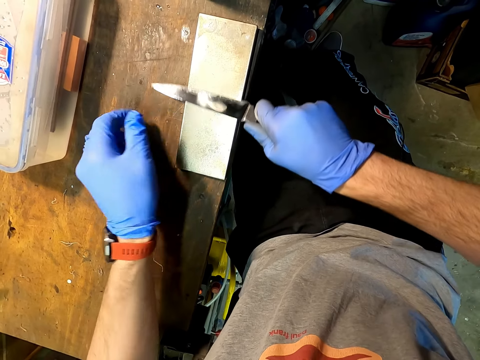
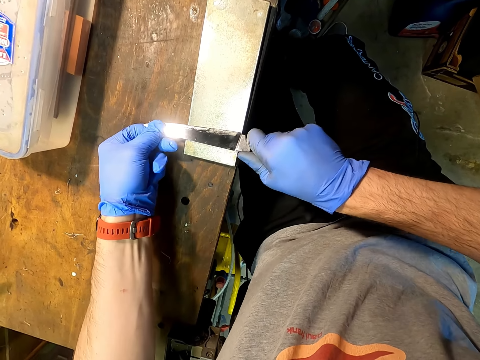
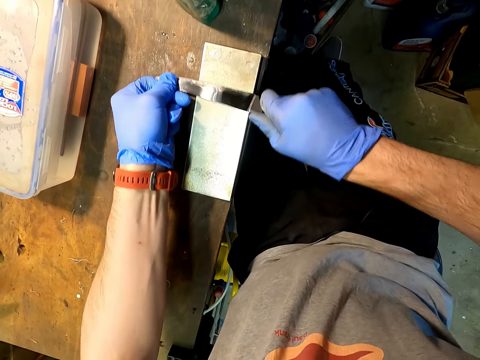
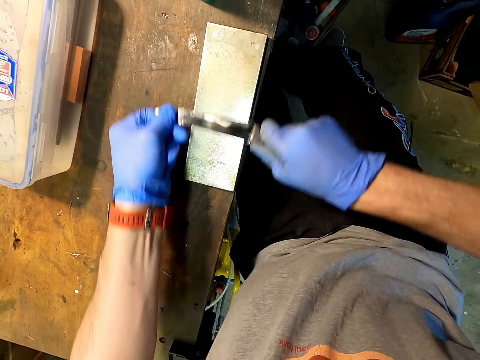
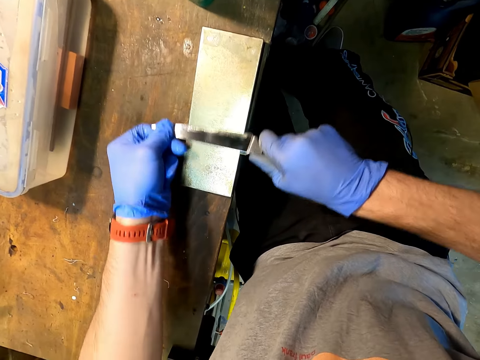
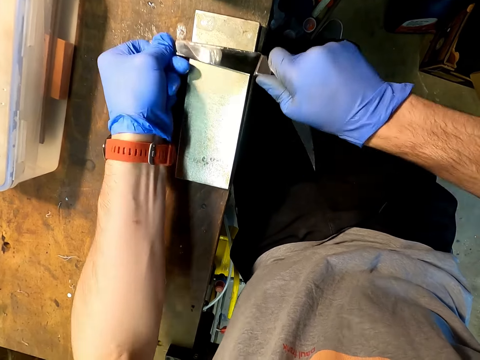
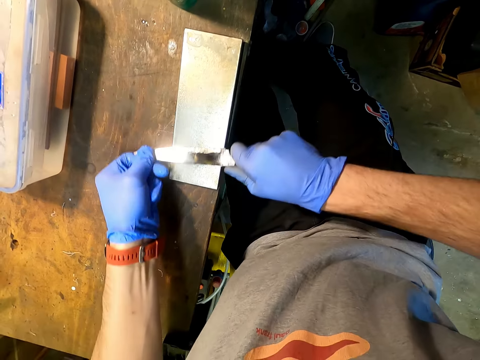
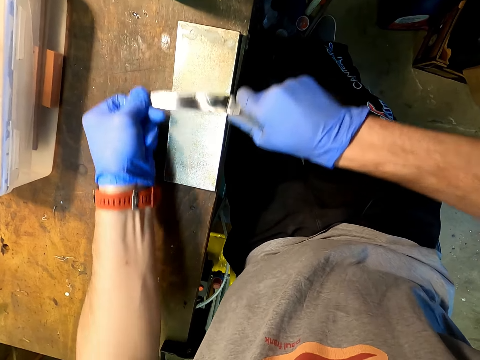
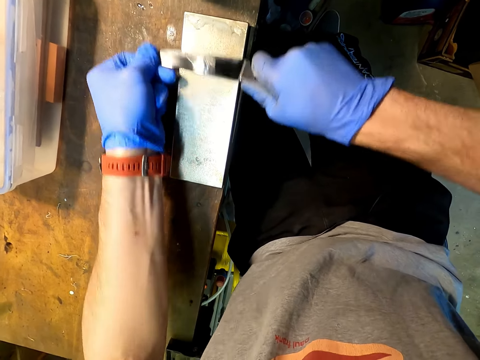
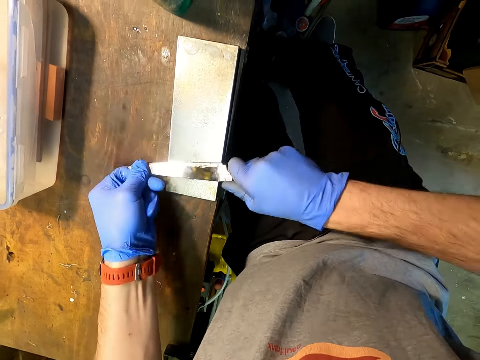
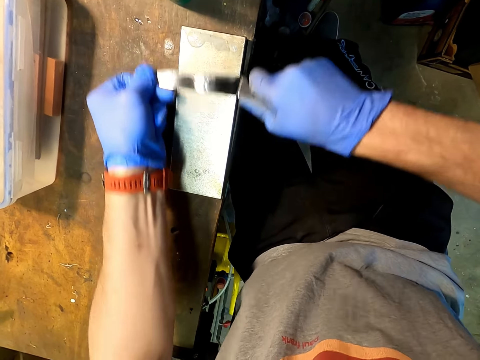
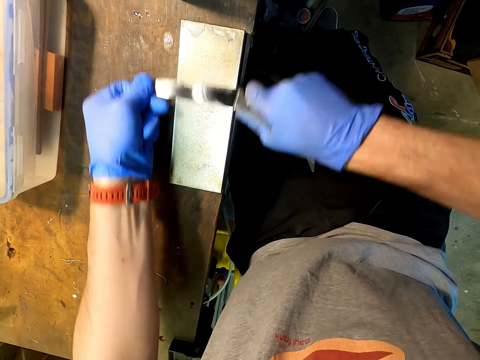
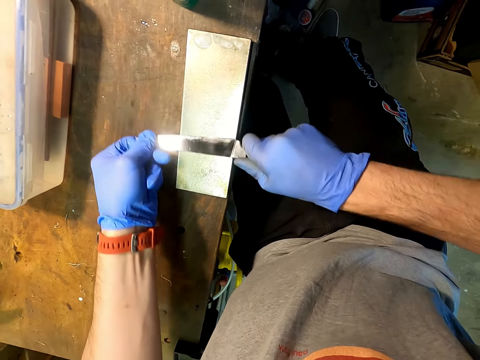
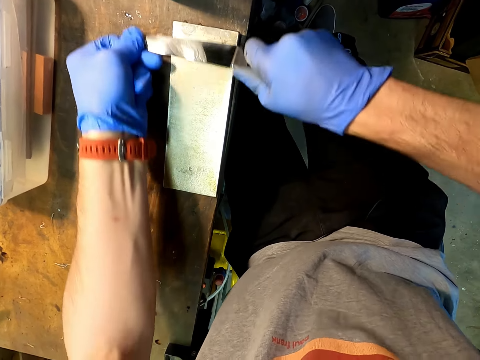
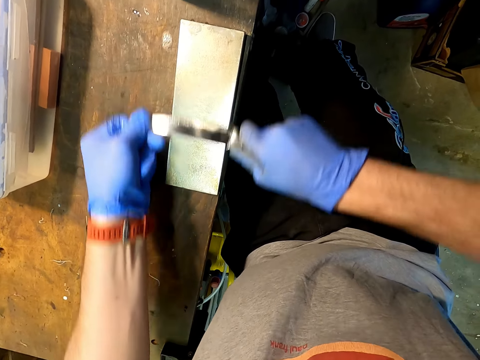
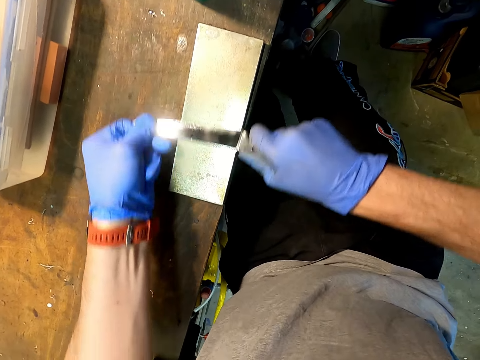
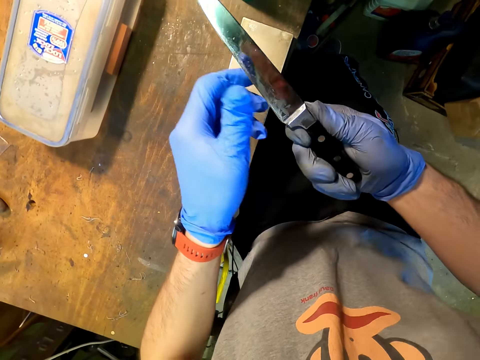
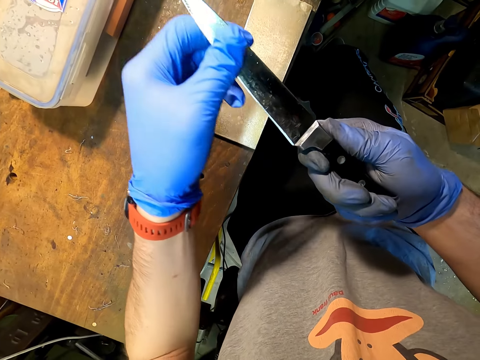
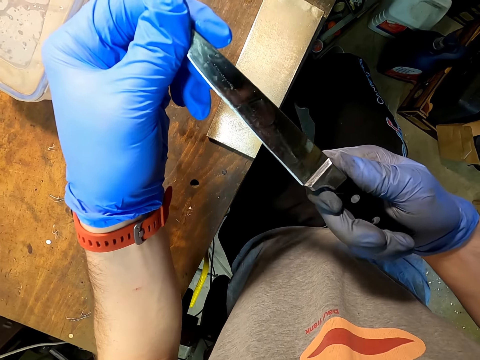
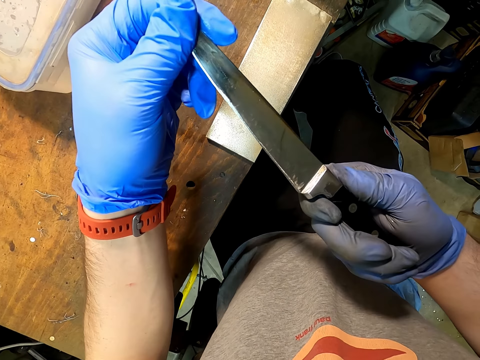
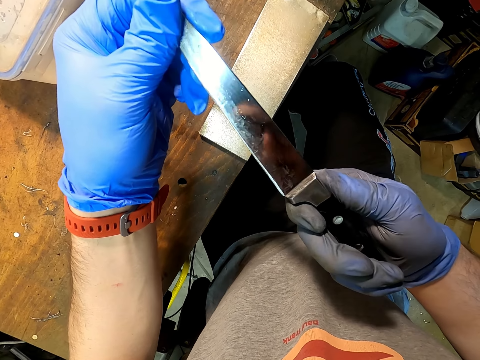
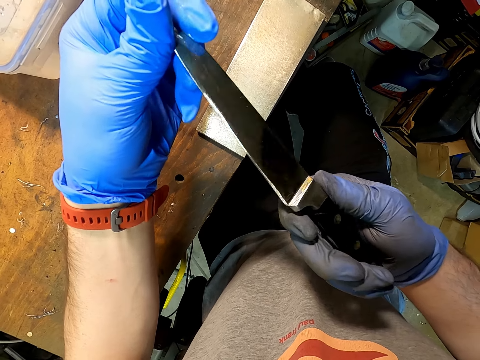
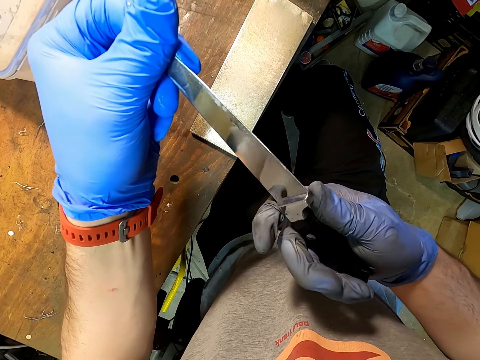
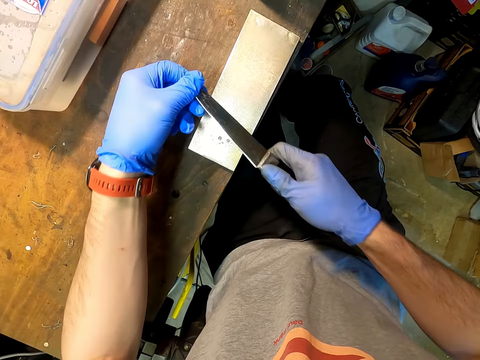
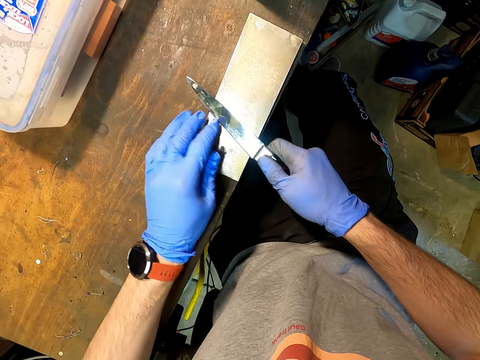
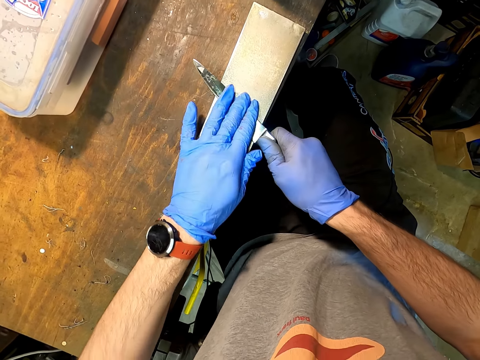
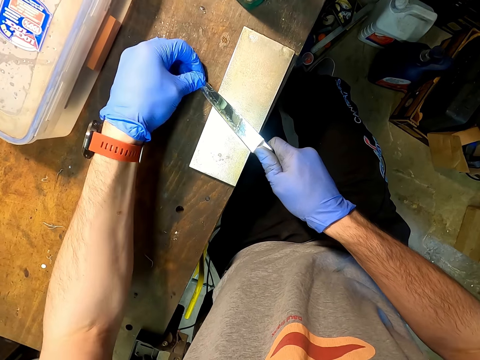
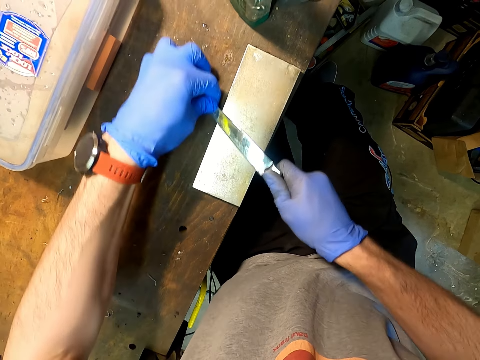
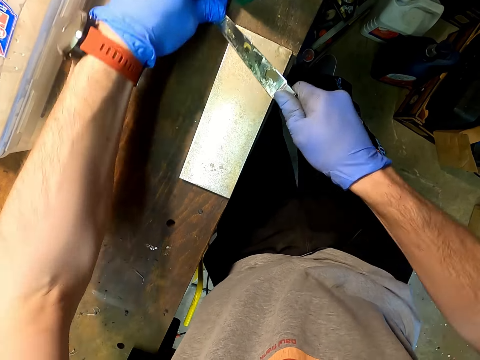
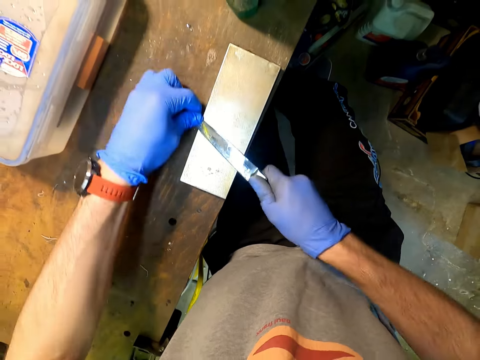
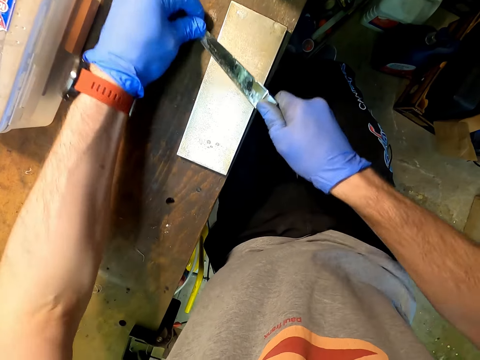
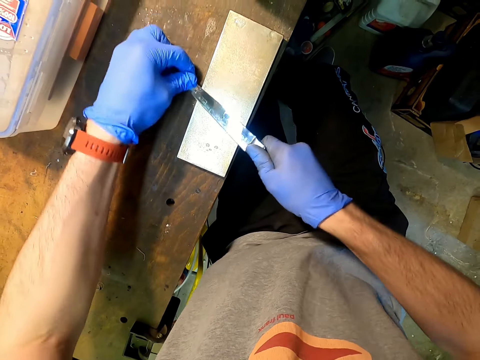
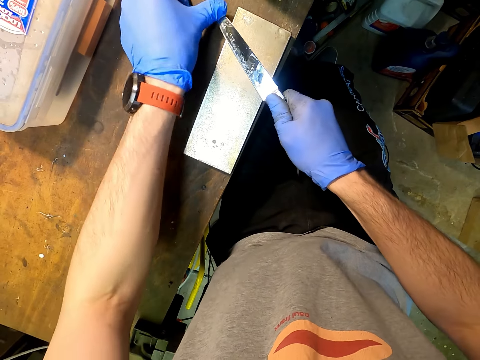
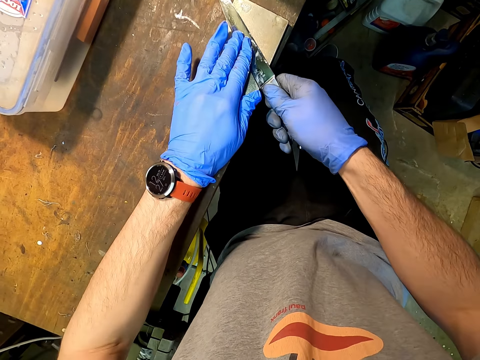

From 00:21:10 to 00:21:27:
The camera wearer looks at the knife. They sharpen the knife with a sharpening stone.

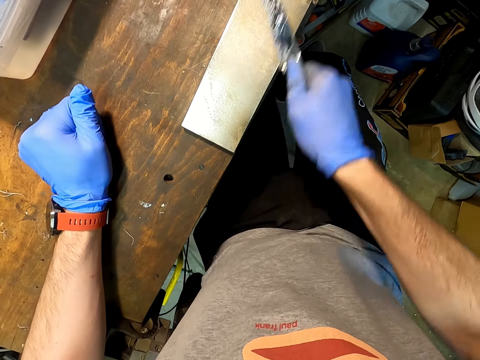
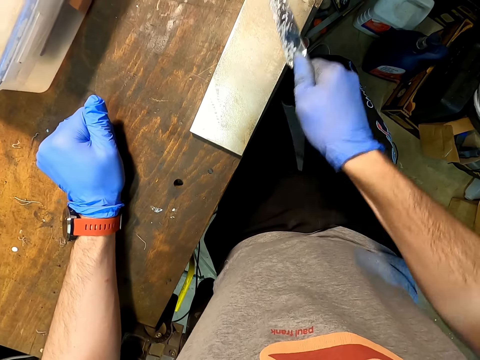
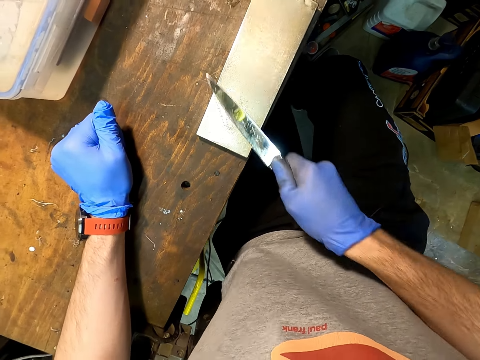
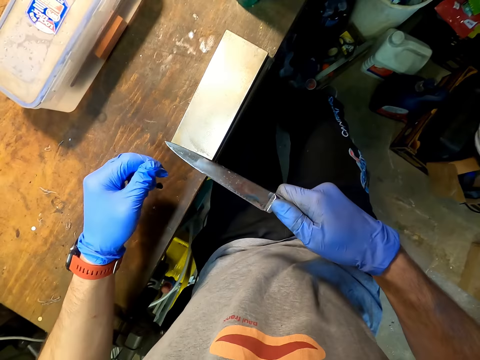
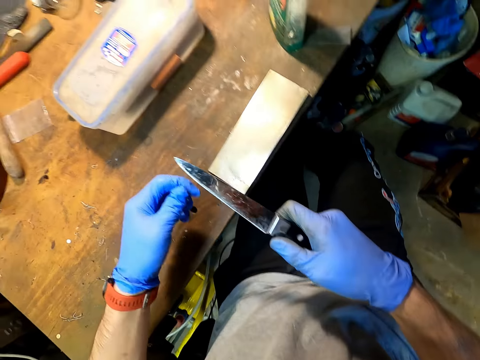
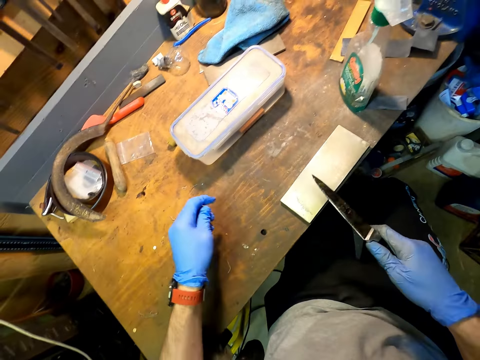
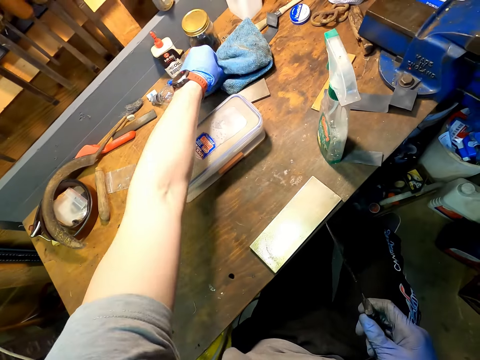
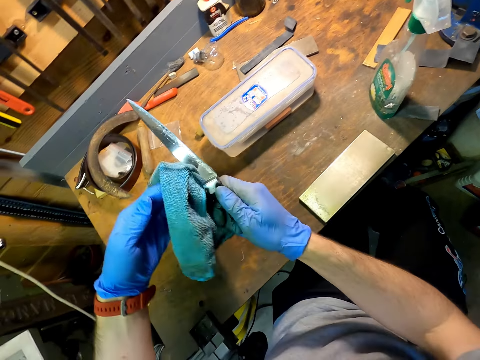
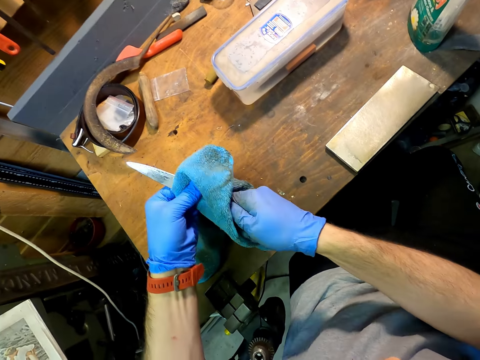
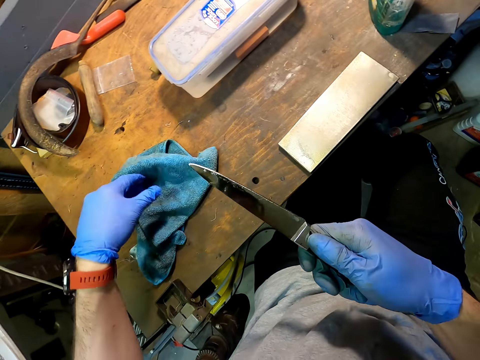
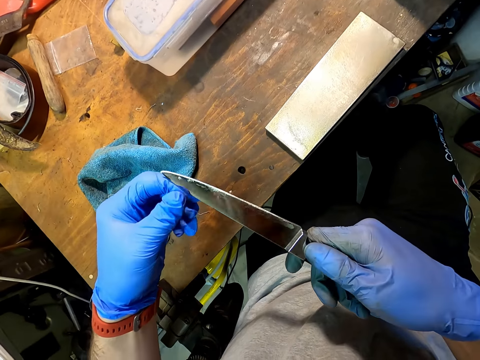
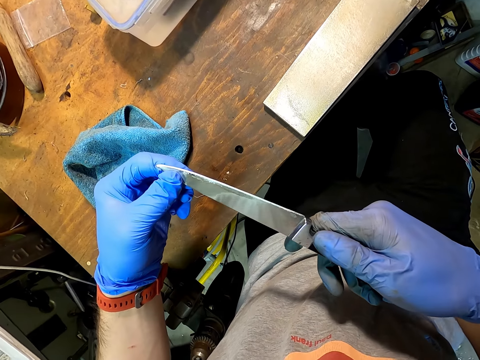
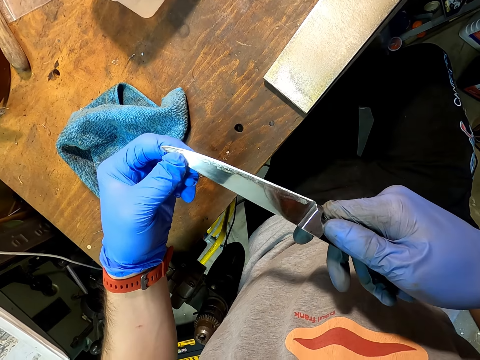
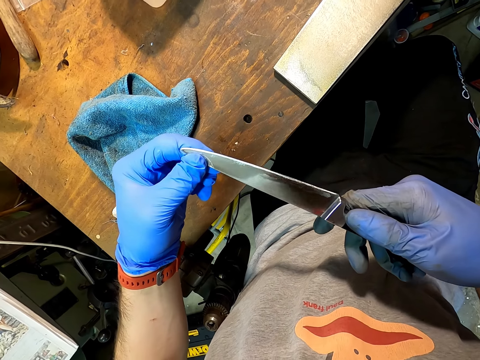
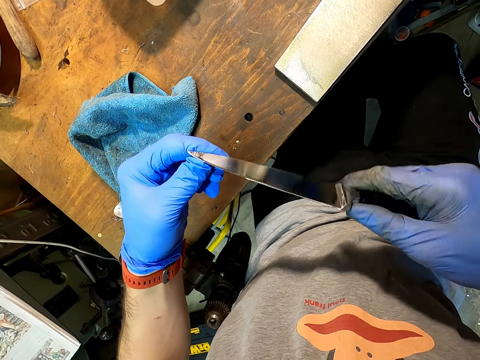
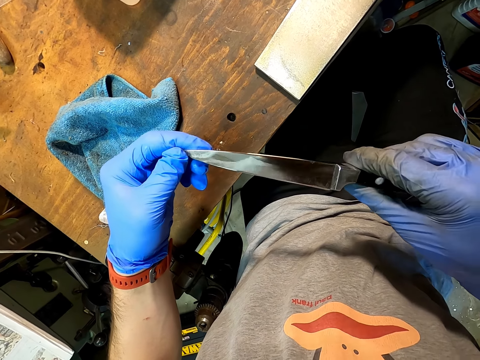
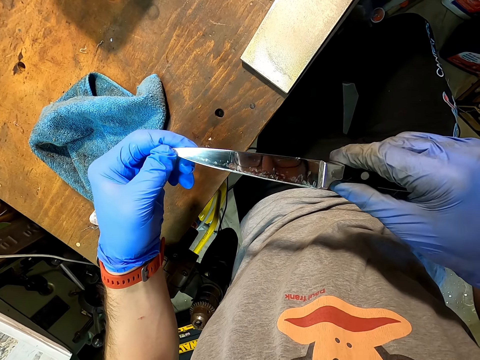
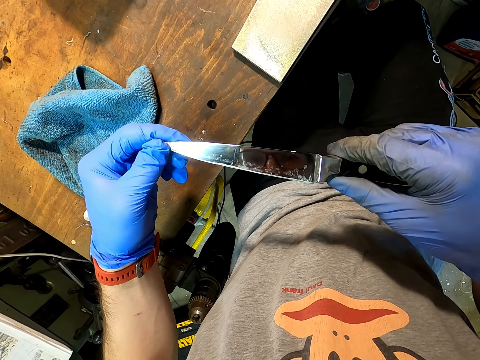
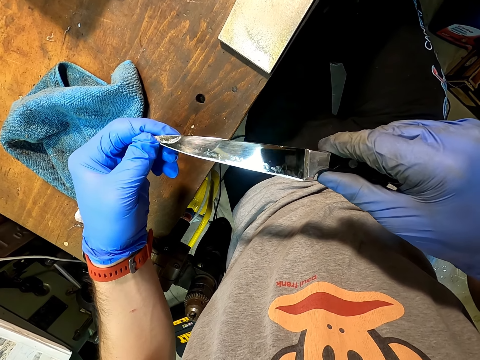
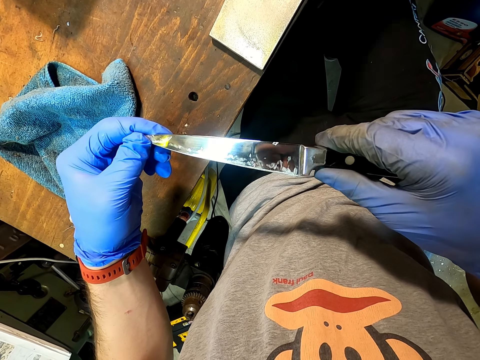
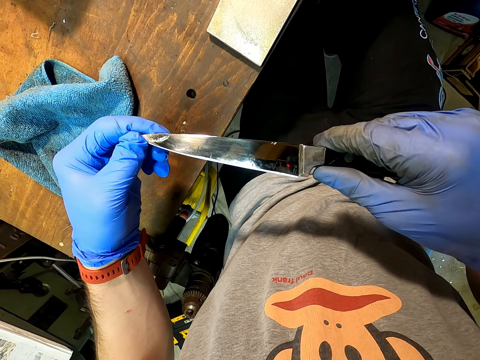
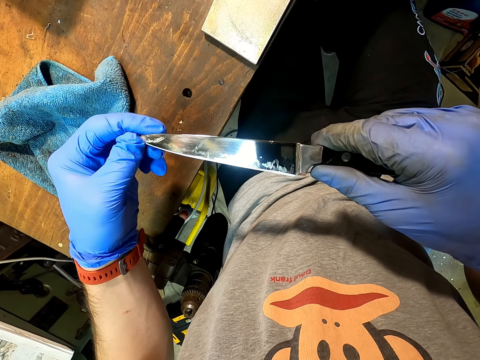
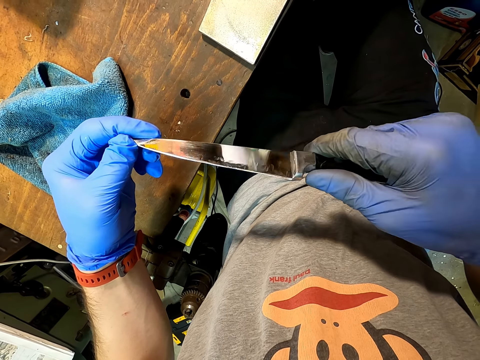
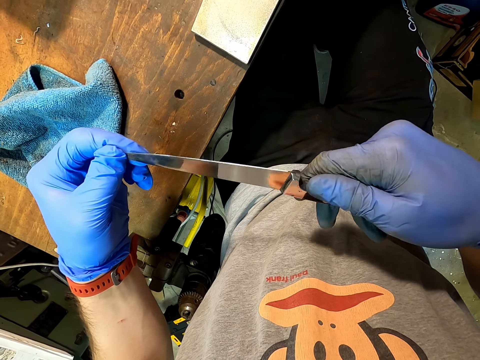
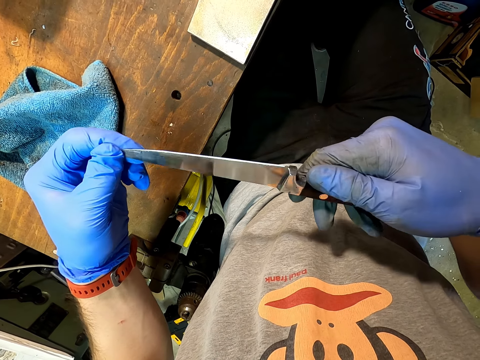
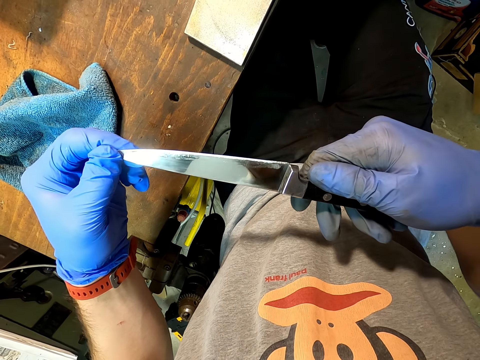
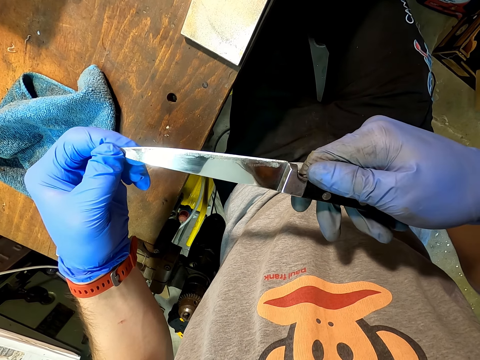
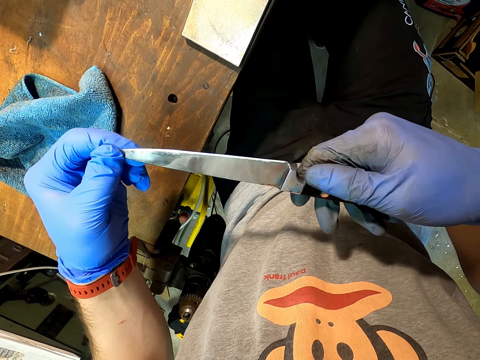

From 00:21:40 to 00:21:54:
The camera wearer looks at the knife. They pick up a towel. They wipe the knife with the towel. They look at the knife with the towel.
